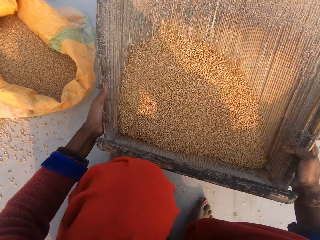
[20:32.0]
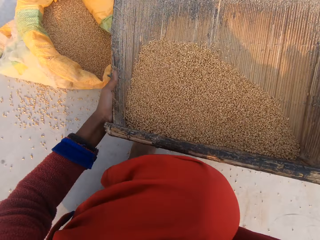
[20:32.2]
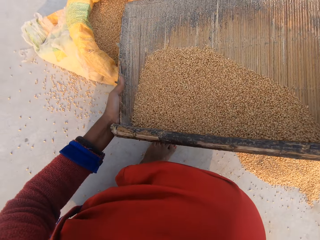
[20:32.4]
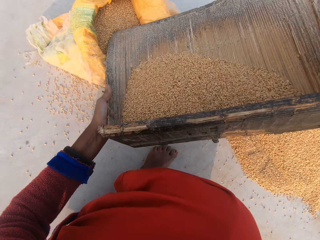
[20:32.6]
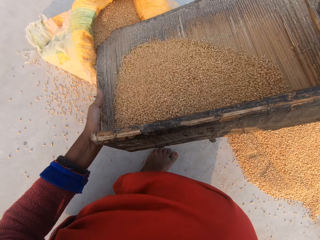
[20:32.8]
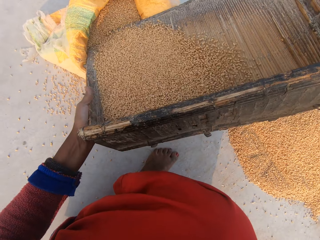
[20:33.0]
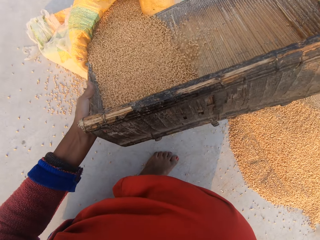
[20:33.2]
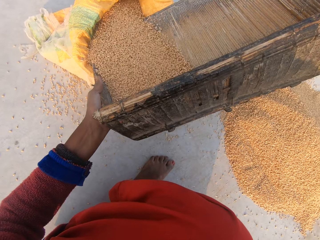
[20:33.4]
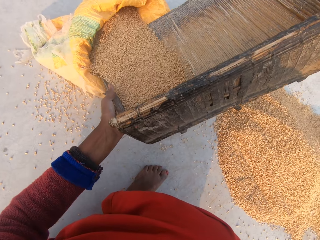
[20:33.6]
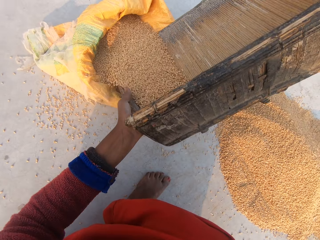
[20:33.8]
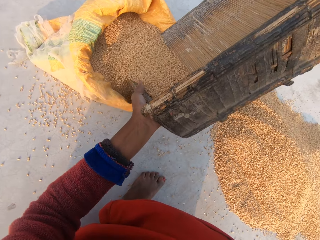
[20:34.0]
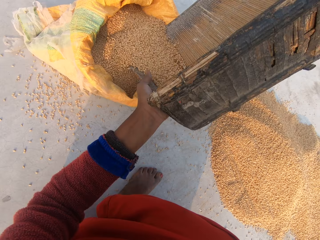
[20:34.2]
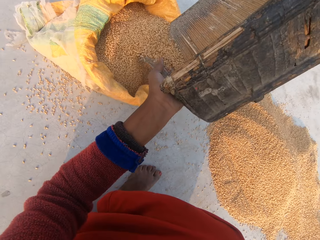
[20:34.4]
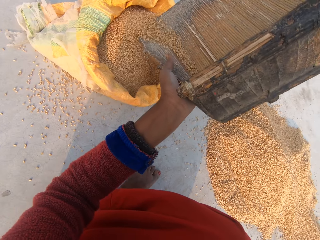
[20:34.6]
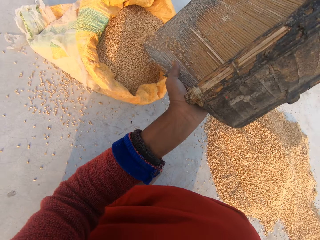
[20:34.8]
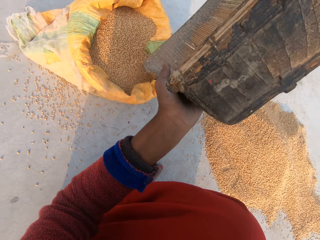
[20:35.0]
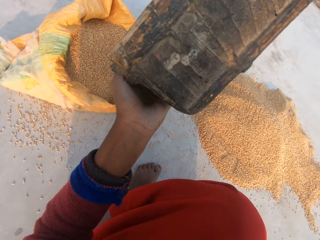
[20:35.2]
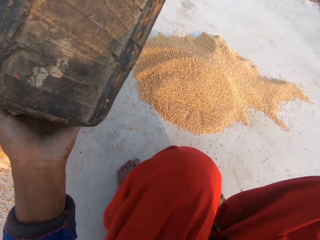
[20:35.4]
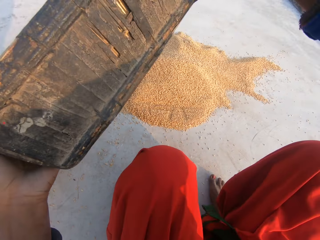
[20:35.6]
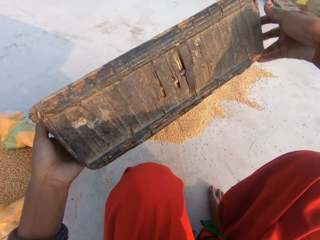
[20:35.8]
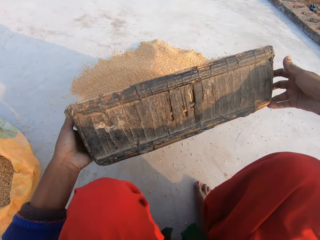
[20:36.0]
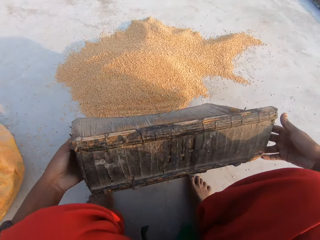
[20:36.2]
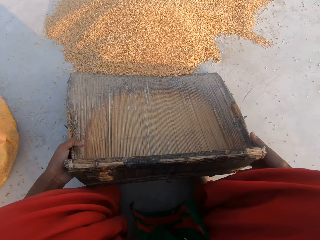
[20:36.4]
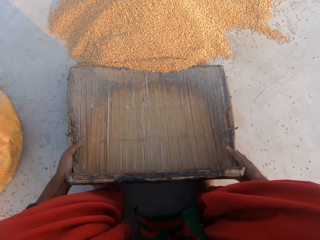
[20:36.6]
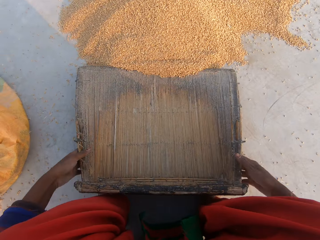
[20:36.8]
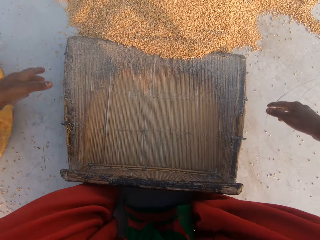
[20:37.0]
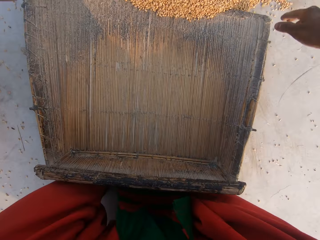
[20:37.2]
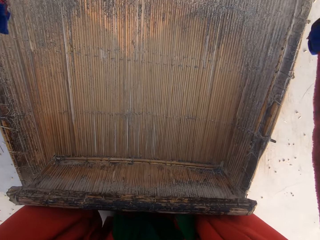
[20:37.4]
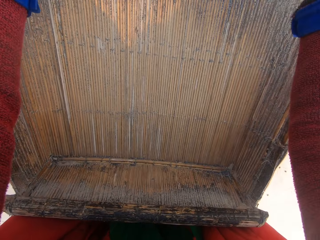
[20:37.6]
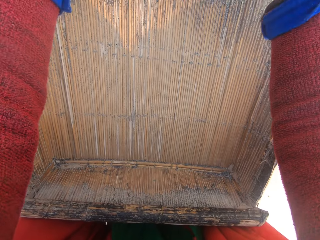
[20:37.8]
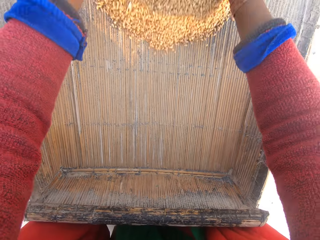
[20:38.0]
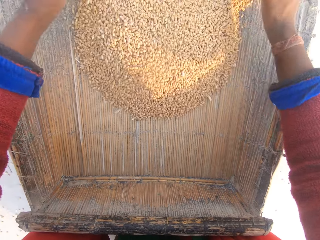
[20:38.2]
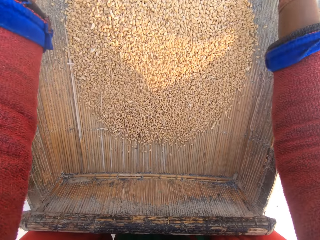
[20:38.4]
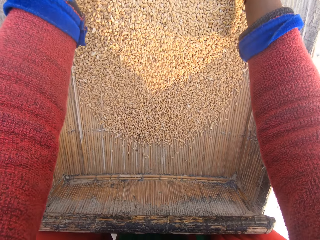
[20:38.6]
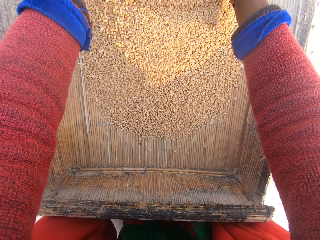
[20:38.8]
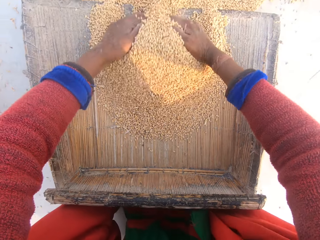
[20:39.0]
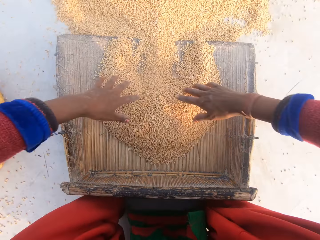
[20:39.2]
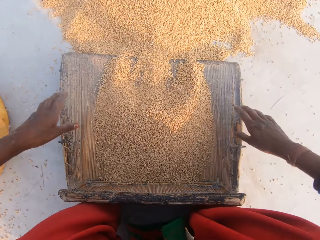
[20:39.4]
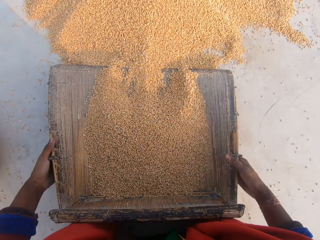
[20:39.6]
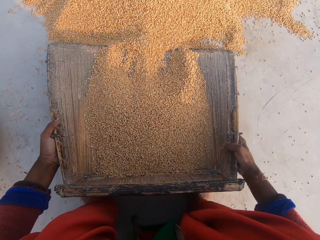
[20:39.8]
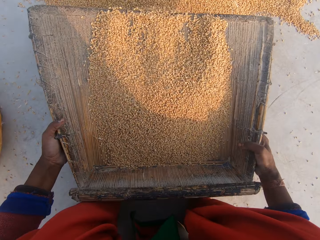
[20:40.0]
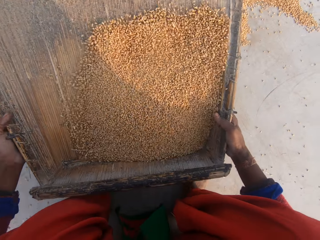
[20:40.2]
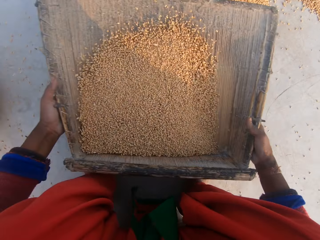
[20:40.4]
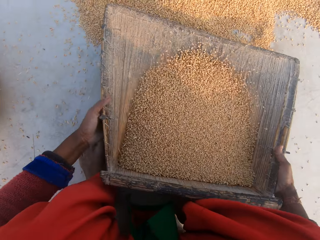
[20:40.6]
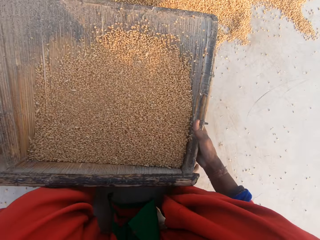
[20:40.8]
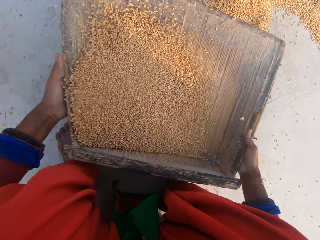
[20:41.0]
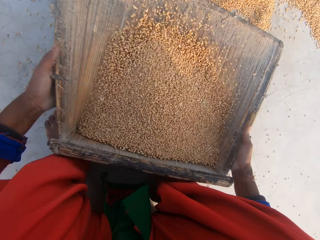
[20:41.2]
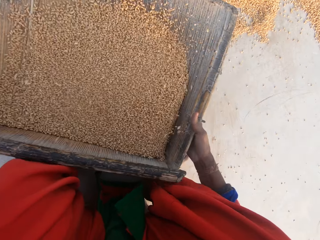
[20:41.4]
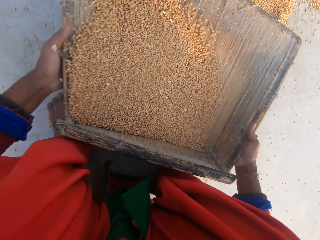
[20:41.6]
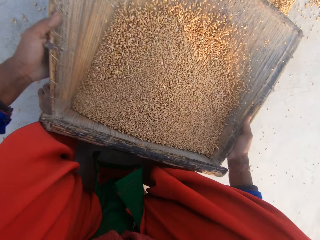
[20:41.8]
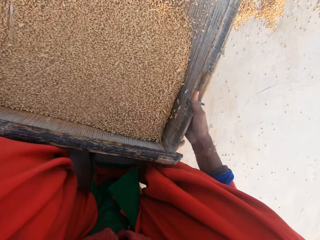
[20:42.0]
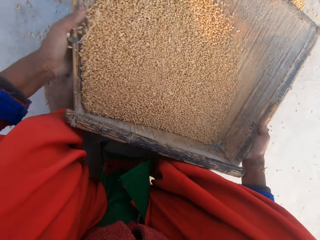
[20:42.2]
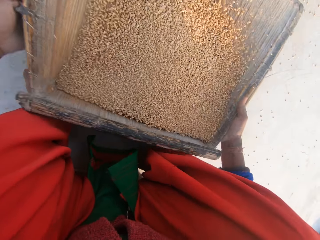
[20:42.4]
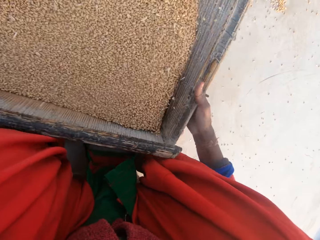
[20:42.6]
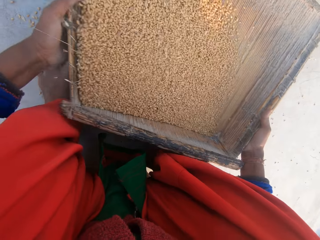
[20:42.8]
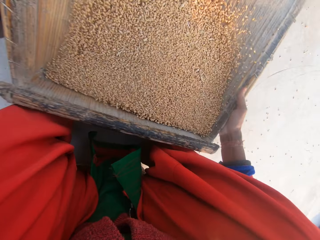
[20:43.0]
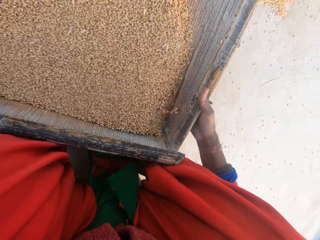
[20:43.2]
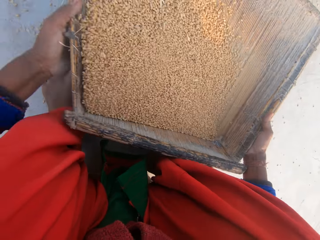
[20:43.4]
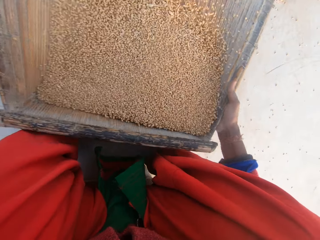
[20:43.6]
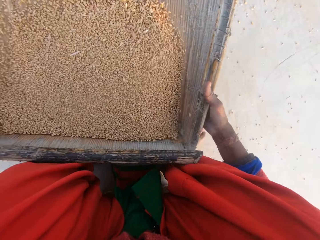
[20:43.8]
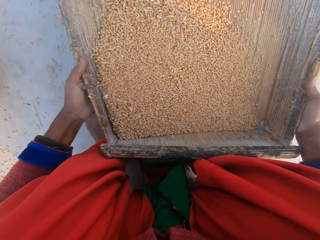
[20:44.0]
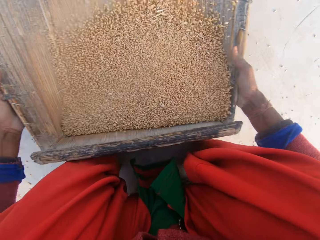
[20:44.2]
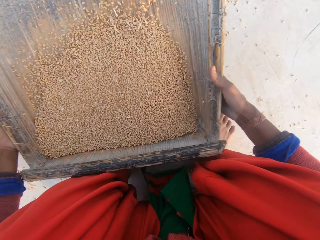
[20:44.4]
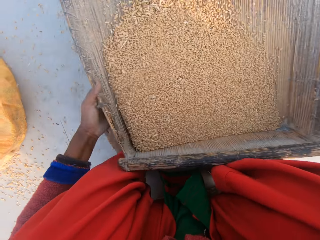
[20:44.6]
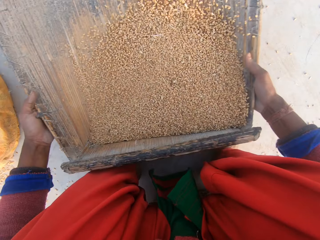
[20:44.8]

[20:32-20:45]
The camera wearer picks the grain cleaner. They sieve the maize with the sieve. They pour the maize into the sack. They put the sieve on the ground. They put millet on the grain cleaner. They scoop the maize on the ground with the hands. They pick the grain cleaner and remove dirt on the millet. They sieve the maize with the sieve.

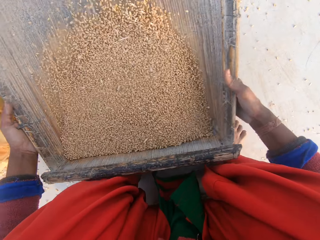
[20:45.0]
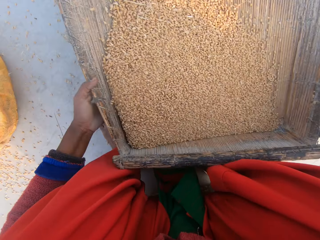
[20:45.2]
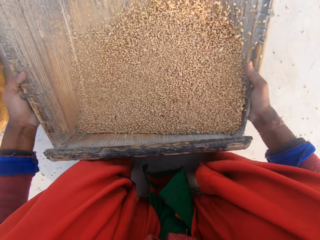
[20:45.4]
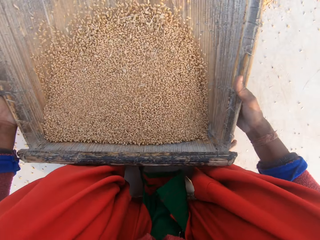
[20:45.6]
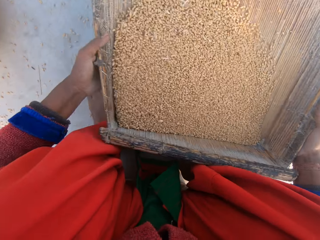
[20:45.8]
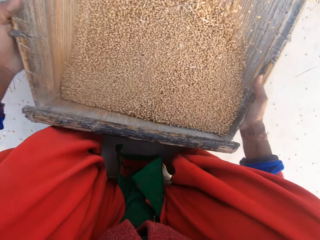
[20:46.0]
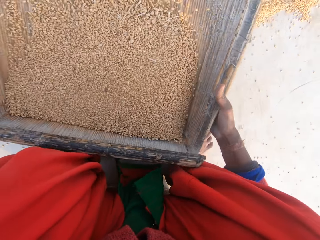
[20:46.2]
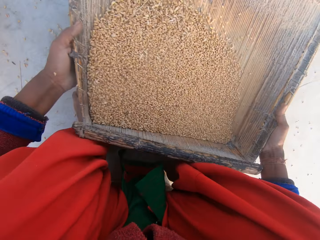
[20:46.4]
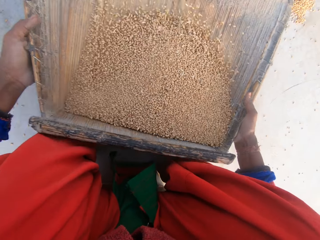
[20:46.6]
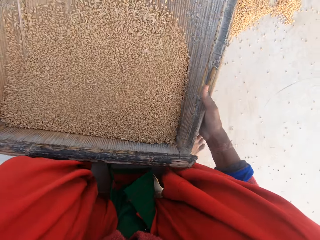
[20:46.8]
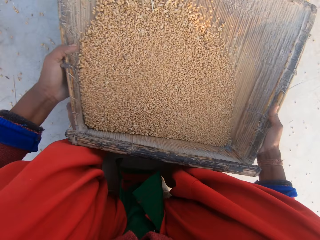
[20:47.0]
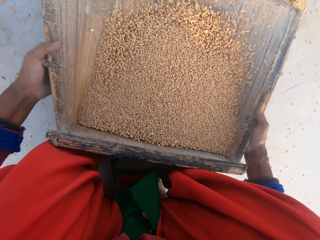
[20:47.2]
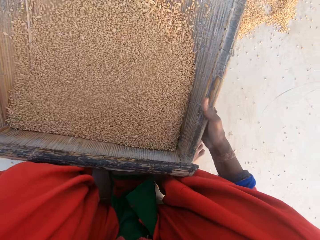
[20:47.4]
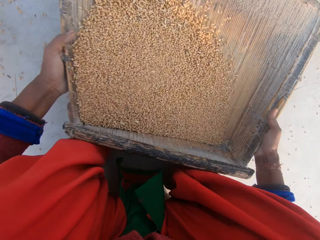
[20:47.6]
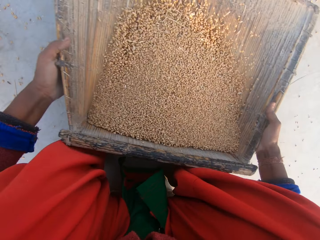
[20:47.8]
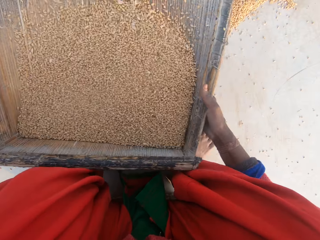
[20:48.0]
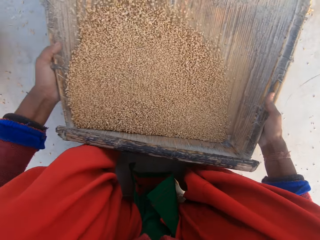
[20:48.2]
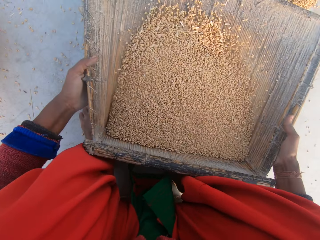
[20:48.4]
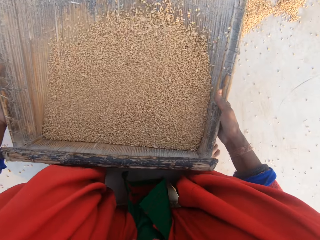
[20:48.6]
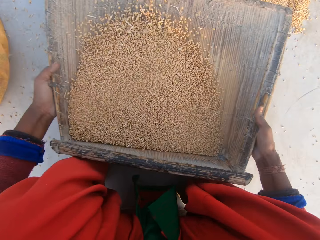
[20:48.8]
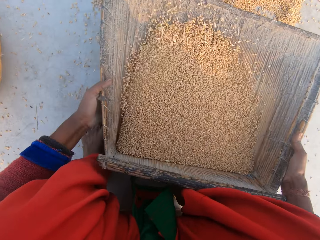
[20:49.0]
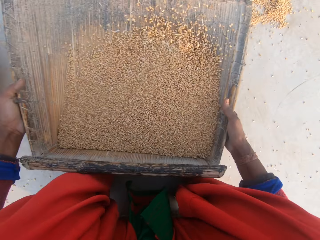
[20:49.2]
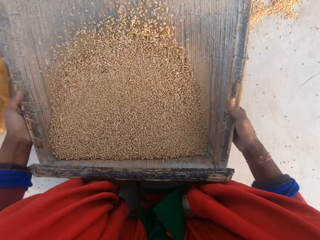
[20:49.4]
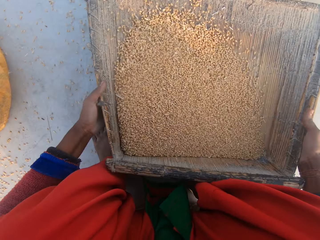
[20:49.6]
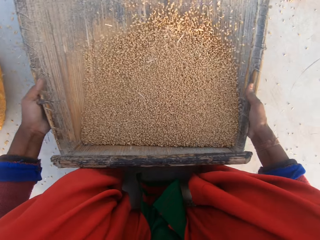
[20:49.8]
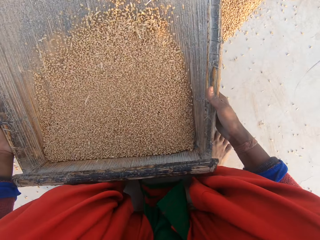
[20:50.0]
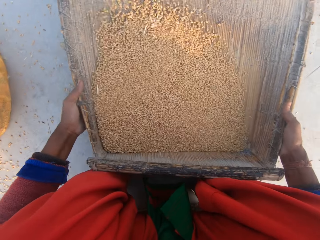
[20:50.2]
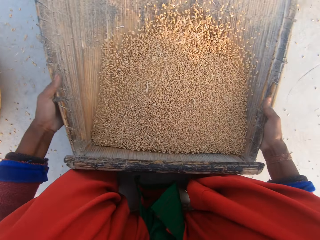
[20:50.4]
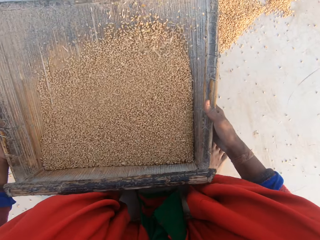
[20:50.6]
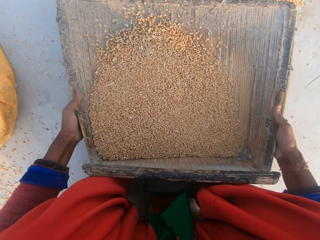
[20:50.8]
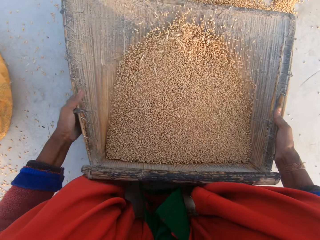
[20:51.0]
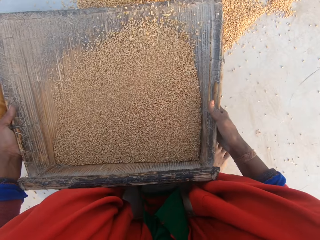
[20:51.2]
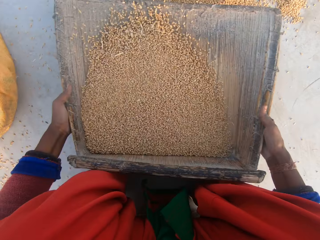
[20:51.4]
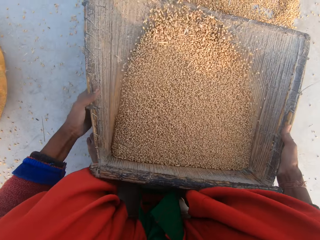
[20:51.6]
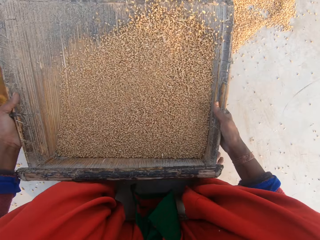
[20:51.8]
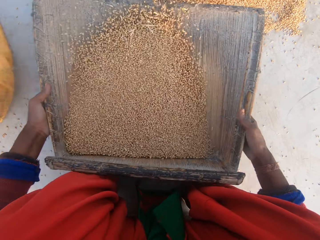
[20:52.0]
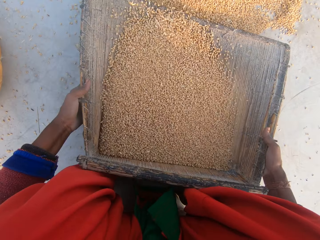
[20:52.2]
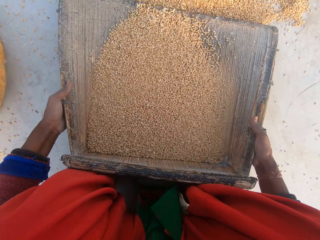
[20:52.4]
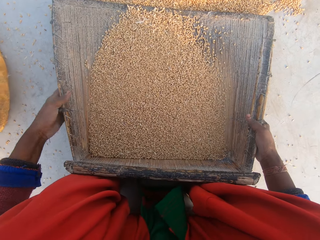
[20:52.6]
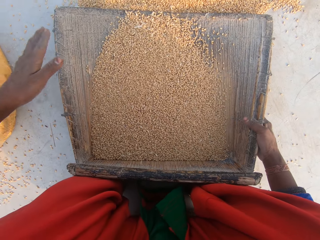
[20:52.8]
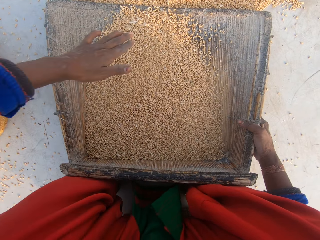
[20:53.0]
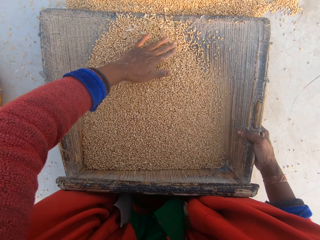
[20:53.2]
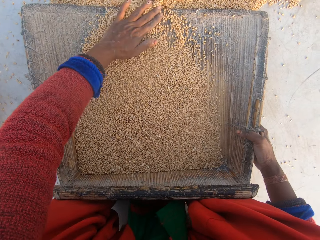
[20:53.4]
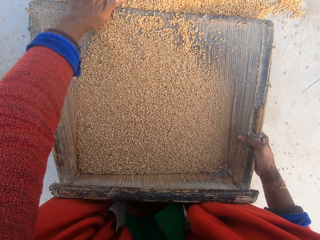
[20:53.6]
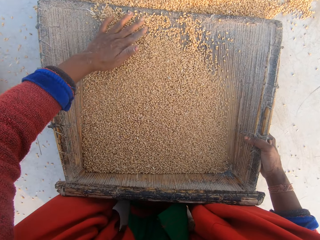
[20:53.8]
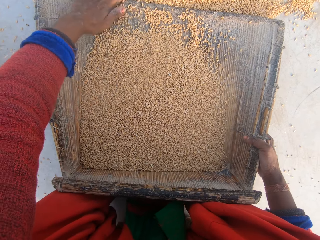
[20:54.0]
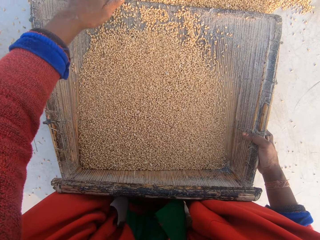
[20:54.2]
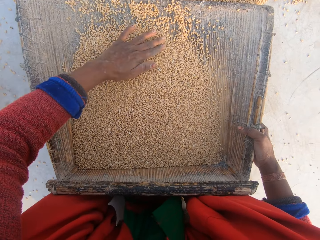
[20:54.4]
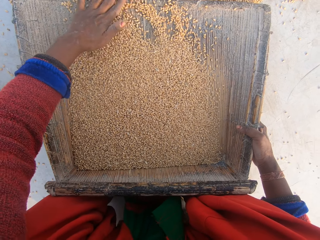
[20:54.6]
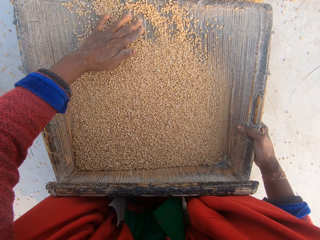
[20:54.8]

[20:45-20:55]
The camera wearer inspects the millet.
